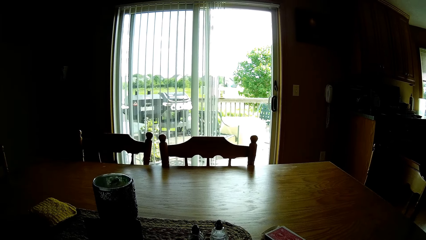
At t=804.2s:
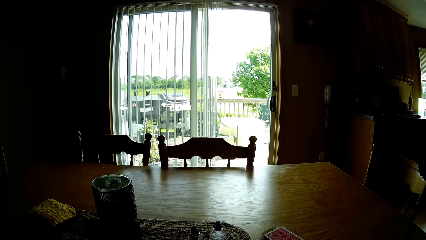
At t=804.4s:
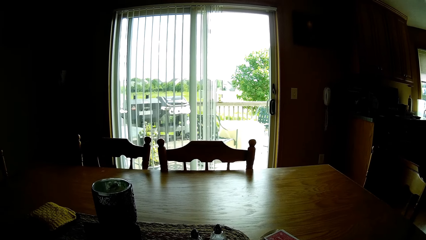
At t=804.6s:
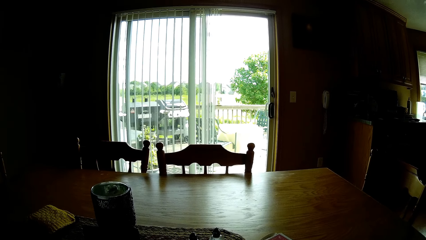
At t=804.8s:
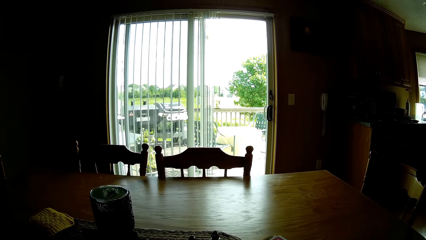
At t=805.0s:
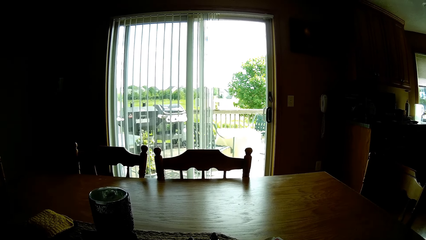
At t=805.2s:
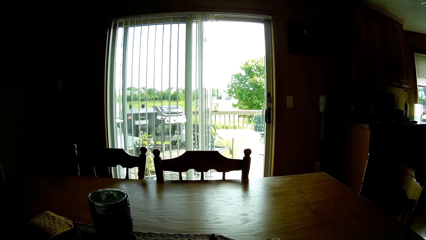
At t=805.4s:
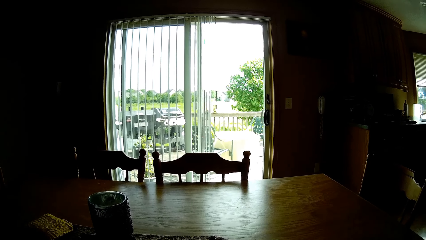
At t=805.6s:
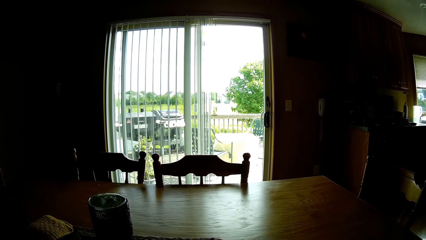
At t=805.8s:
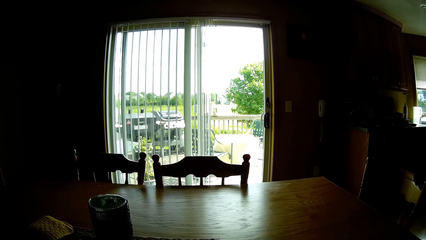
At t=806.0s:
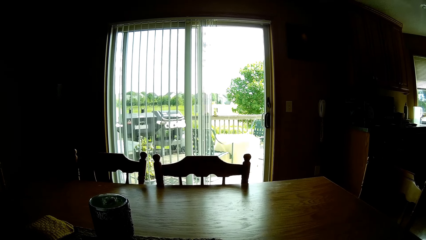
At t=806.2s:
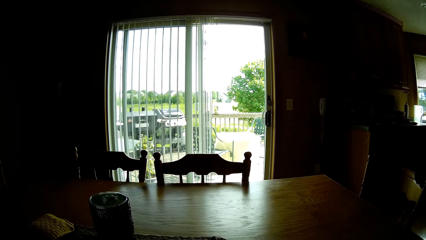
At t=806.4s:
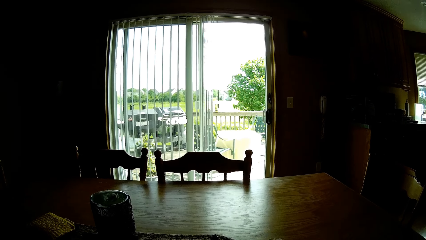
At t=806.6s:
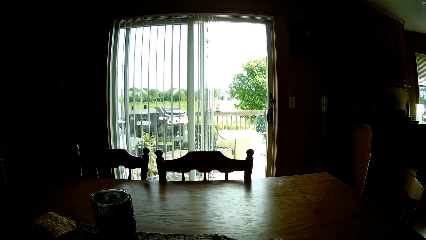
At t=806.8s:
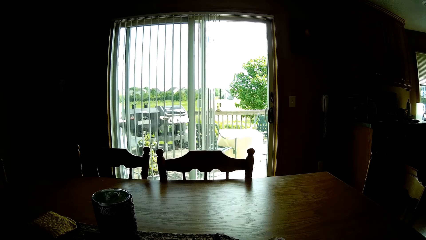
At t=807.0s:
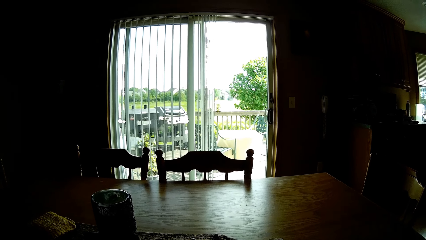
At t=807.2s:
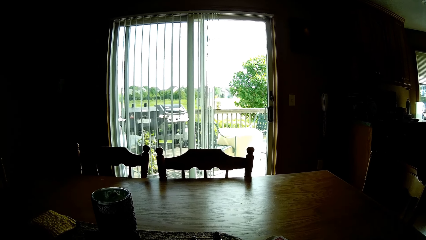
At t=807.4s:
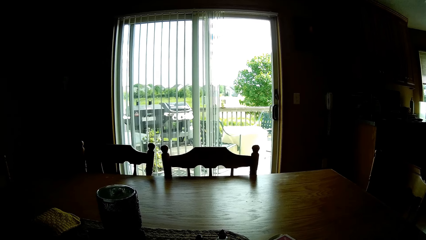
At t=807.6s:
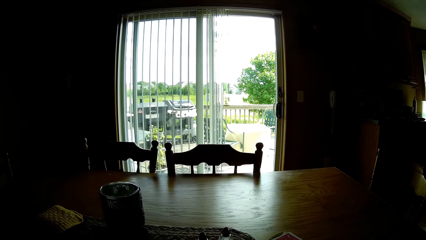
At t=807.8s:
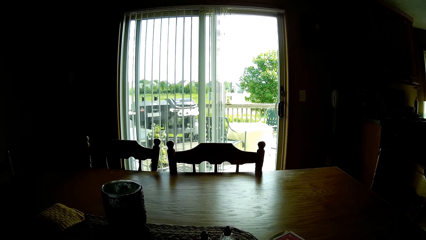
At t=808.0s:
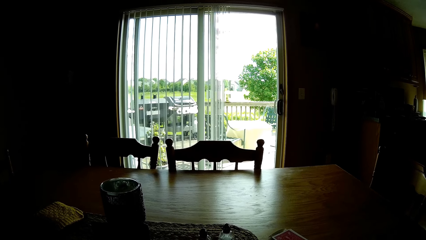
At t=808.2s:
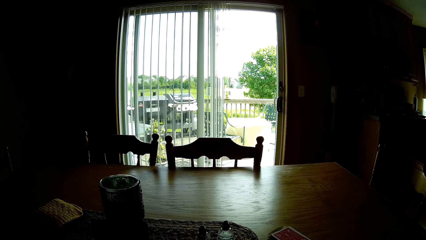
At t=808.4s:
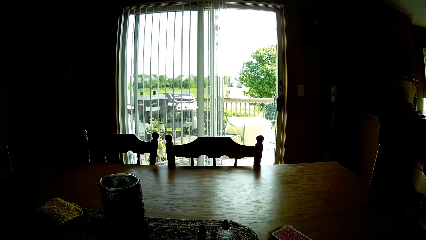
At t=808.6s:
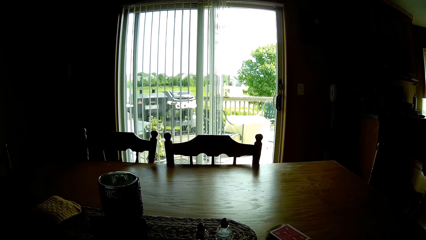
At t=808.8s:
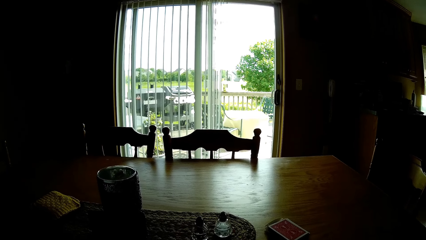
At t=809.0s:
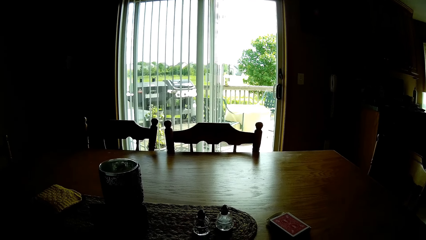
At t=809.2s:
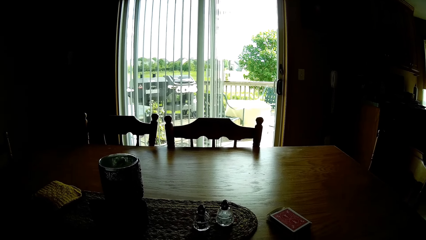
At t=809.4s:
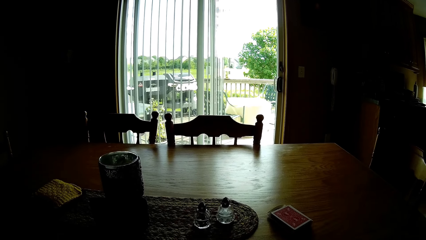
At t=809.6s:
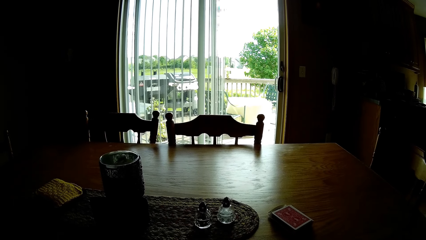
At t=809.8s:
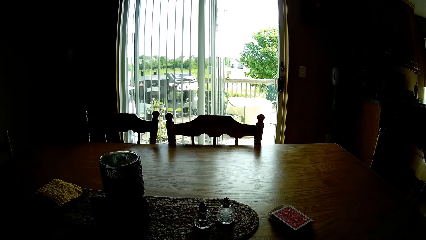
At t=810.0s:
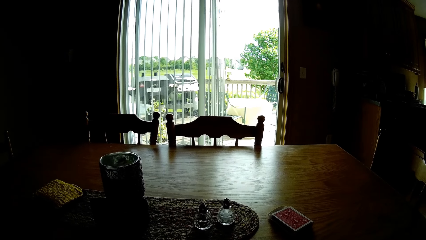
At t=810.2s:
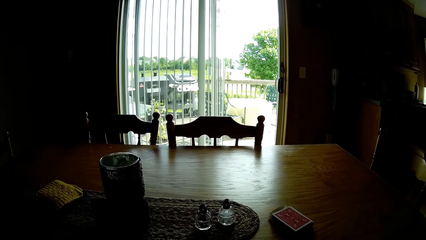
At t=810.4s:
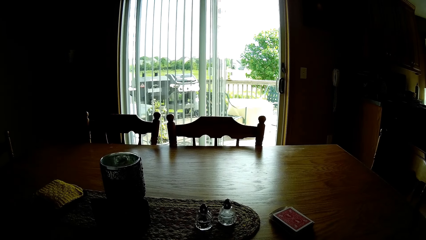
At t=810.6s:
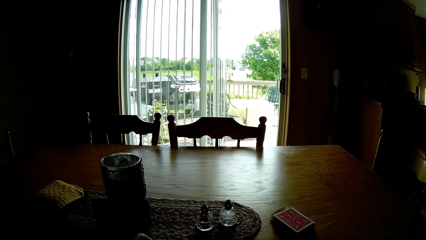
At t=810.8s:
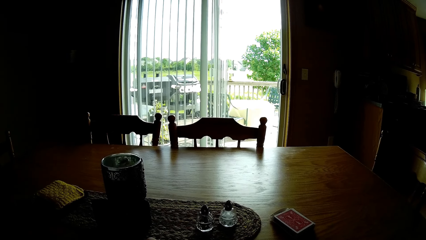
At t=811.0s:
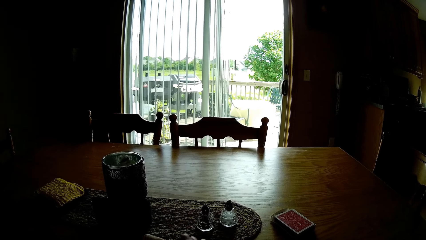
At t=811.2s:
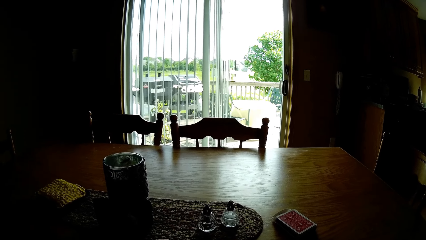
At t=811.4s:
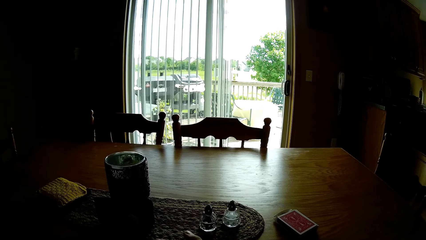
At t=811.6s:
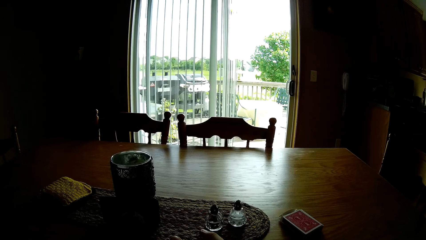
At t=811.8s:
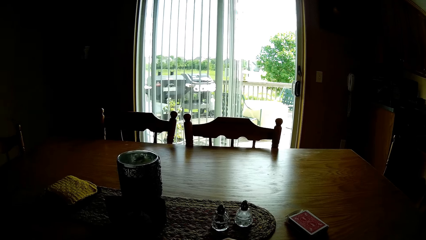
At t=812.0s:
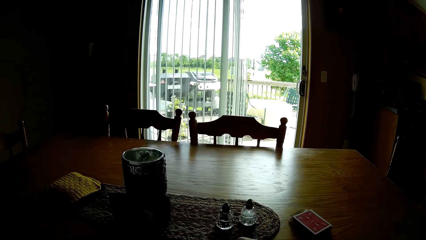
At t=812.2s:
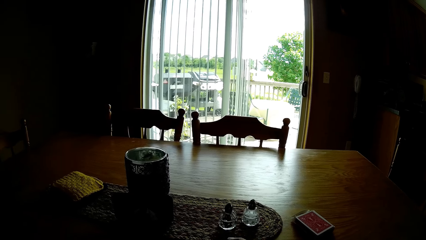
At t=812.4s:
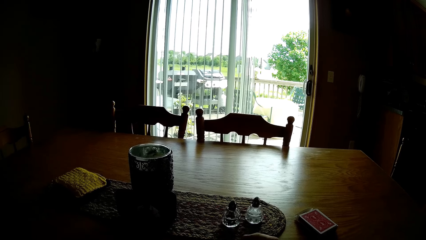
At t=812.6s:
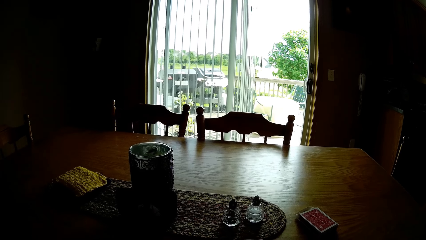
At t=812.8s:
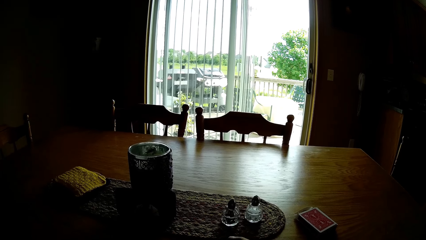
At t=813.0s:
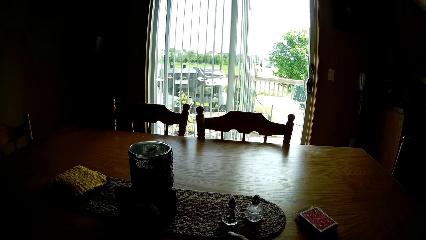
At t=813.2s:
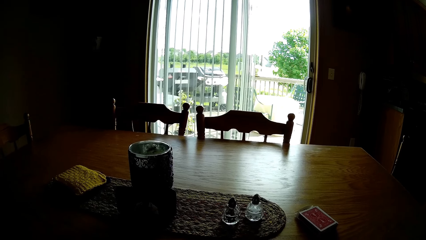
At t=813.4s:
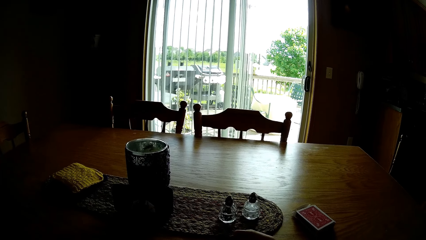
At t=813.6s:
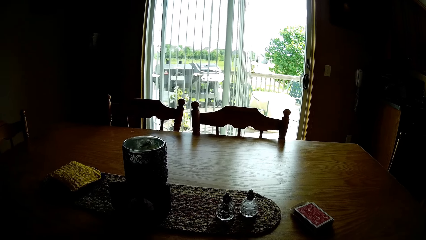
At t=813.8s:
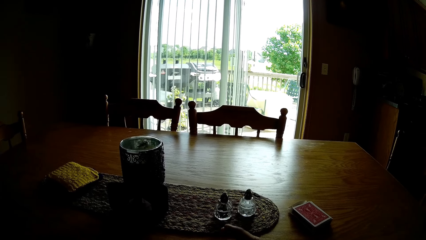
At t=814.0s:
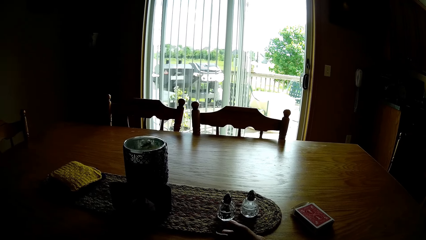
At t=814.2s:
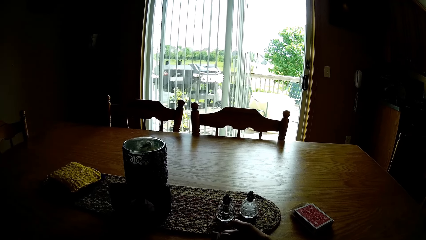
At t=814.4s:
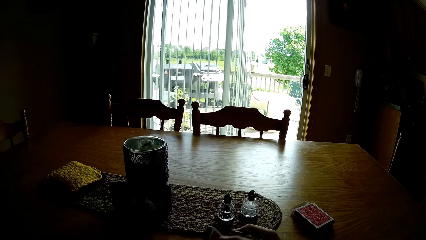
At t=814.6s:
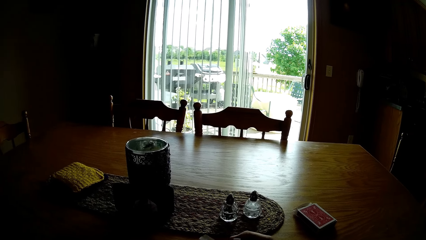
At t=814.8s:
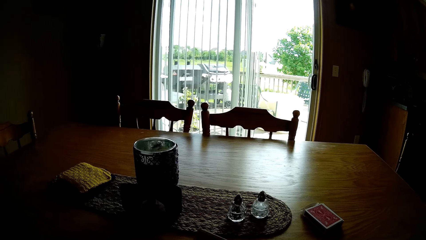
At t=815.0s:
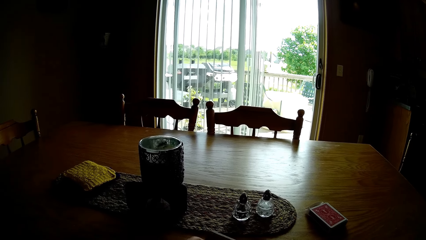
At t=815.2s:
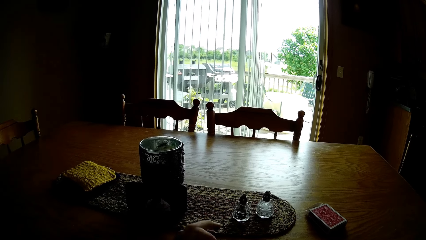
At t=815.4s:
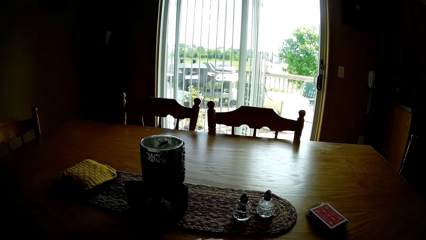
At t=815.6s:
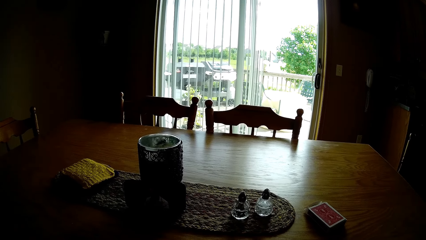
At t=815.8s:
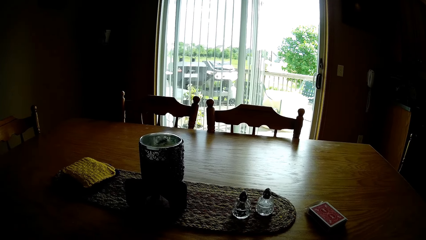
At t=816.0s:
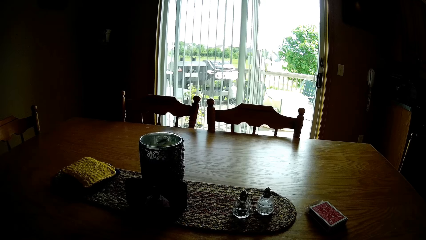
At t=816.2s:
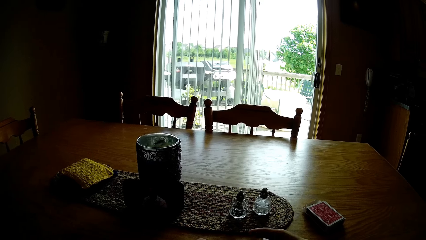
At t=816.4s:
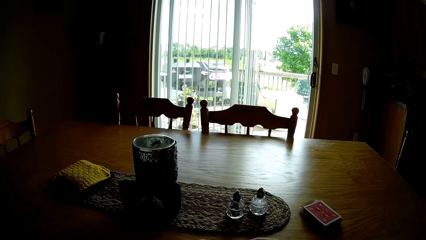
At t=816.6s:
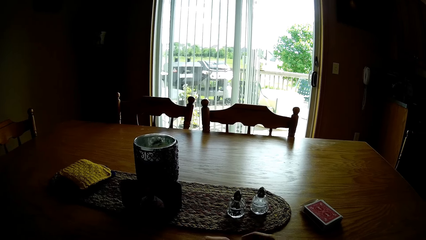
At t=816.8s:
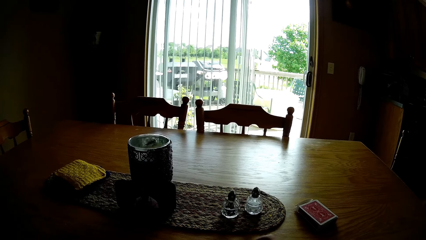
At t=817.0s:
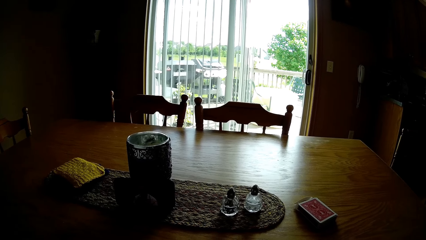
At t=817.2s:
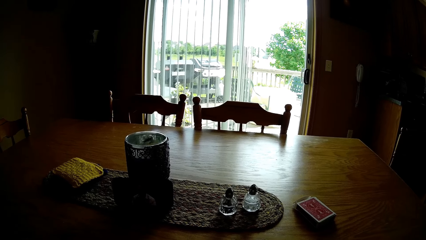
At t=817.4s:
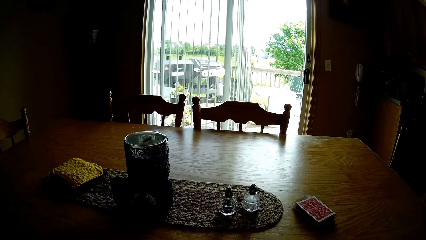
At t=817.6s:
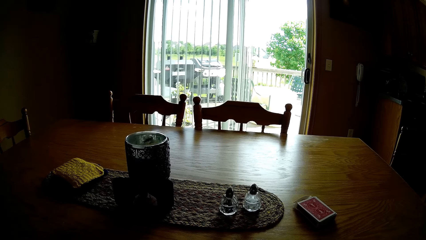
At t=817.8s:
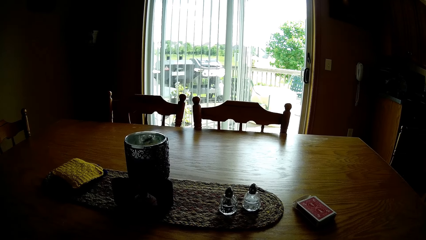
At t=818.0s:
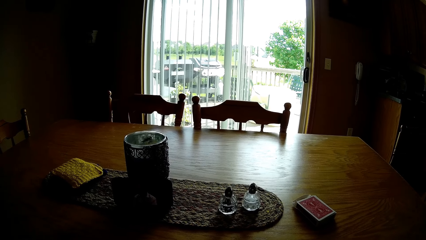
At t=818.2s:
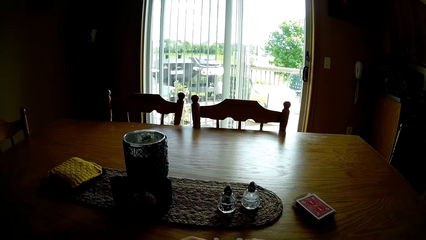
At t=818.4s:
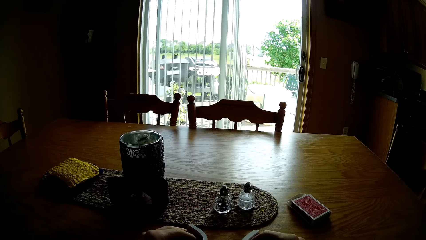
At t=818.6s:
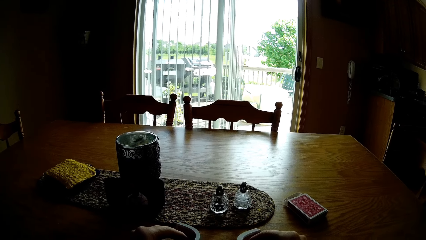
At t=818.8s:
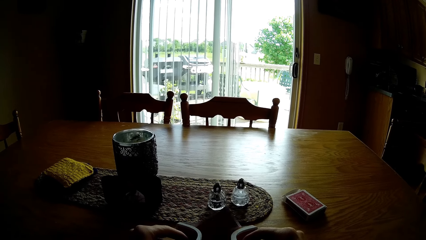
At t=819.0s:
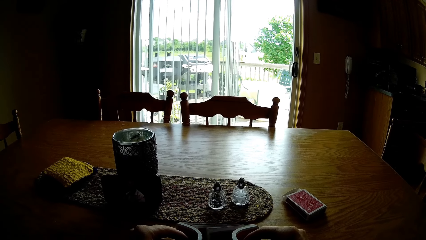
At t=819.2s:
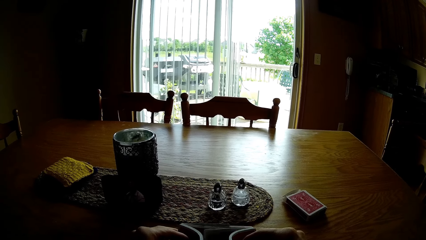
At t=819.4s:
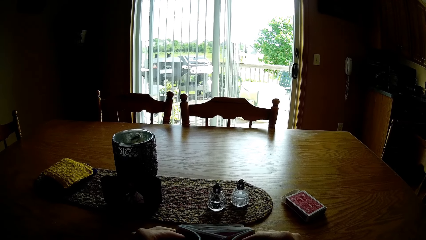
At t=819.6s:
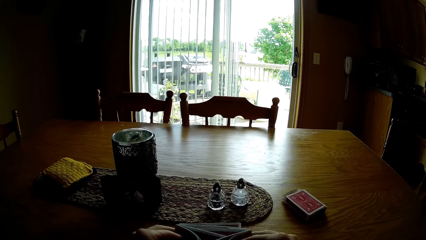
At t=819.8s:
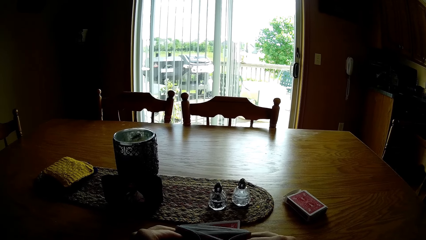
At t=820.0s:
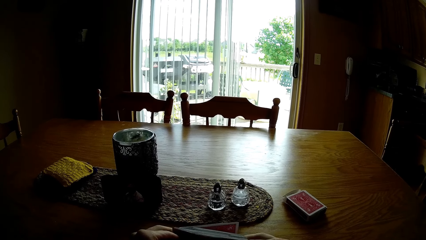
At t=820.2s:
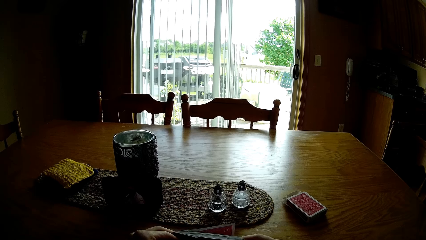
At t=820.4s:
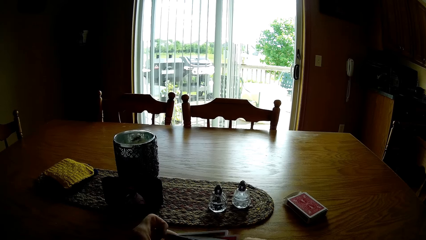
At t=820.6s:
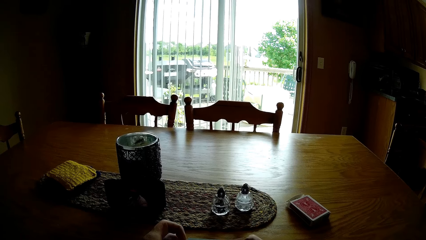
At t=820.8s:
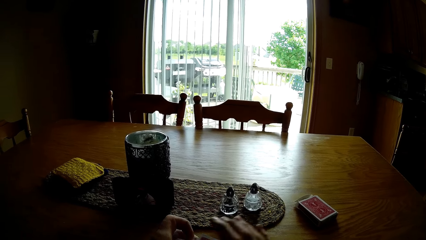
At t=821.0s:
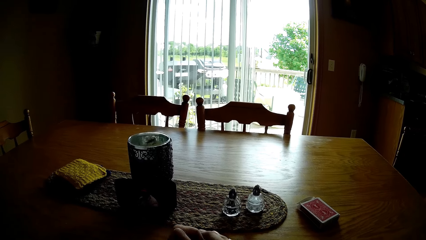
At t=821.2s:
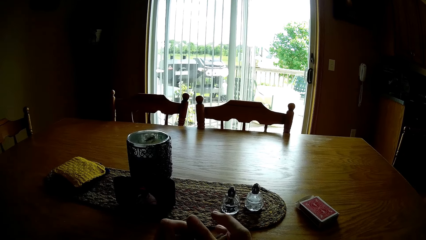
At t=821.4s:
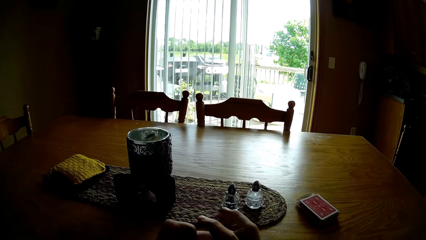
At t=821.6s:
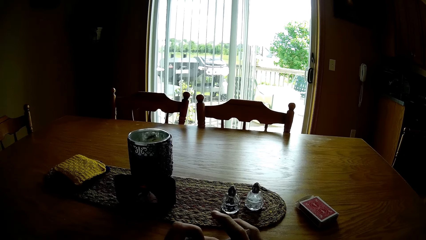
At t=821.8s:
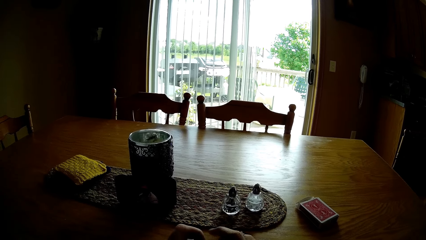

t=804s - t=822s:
The camera wearer sits in the house. They look at the door. They flip the cards. They look at the table. They hold the cards. They look at the phone on the table. They flip the cards.
